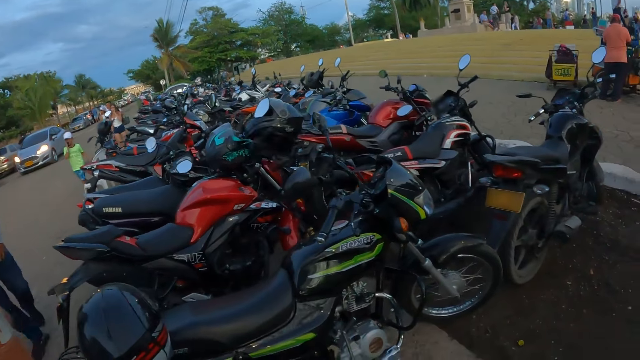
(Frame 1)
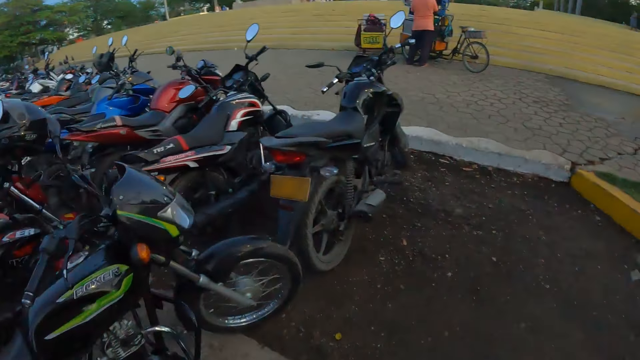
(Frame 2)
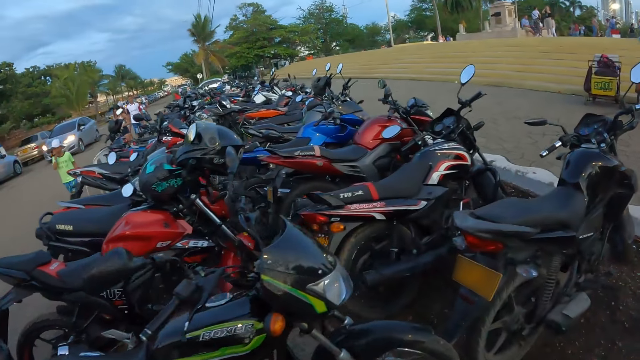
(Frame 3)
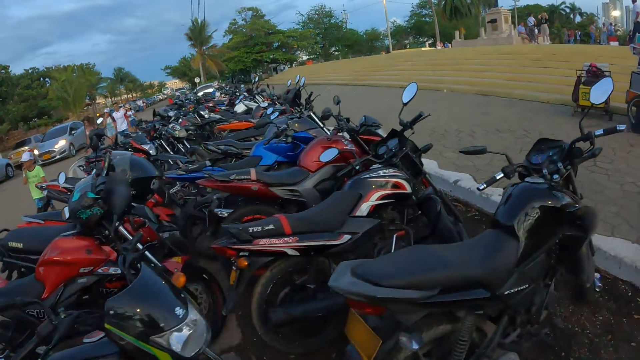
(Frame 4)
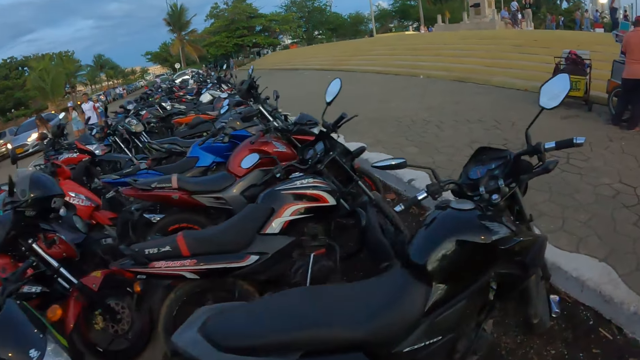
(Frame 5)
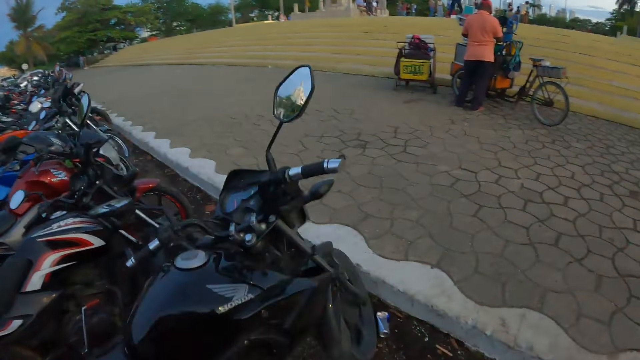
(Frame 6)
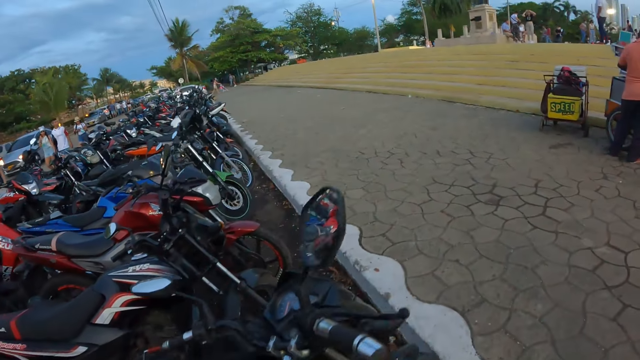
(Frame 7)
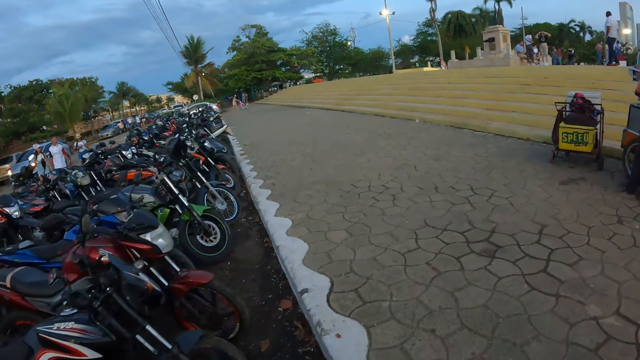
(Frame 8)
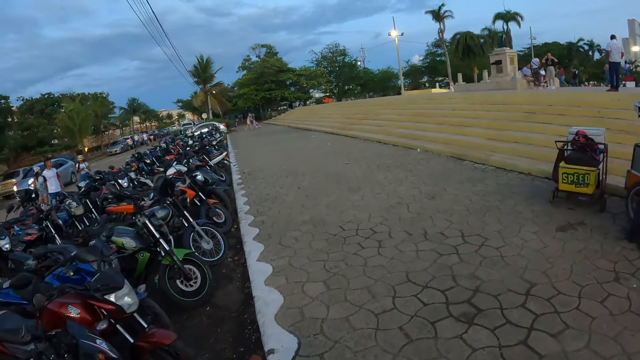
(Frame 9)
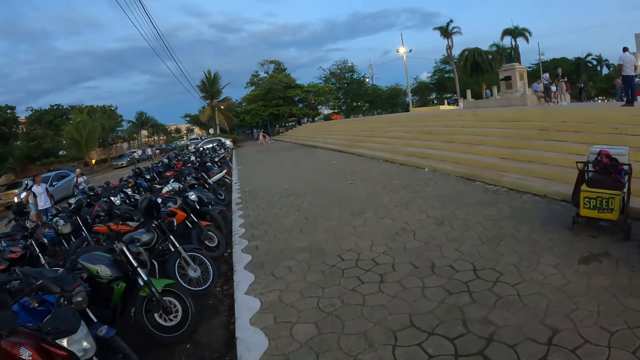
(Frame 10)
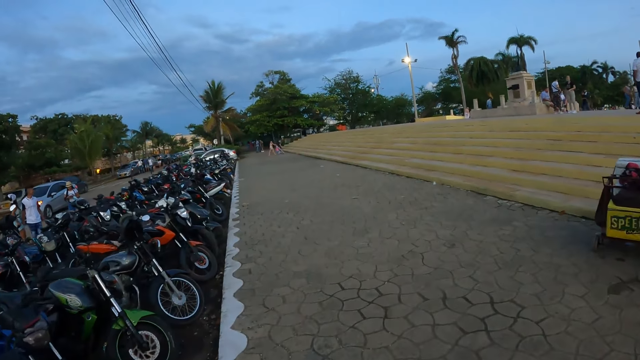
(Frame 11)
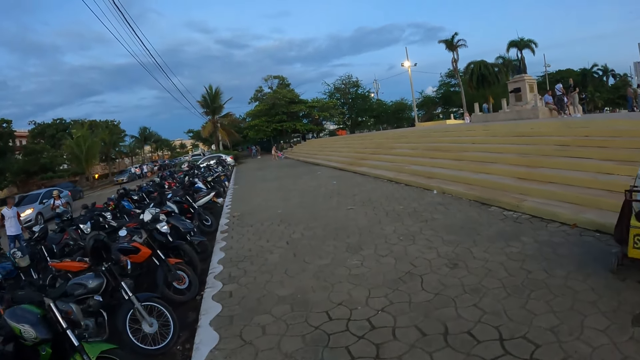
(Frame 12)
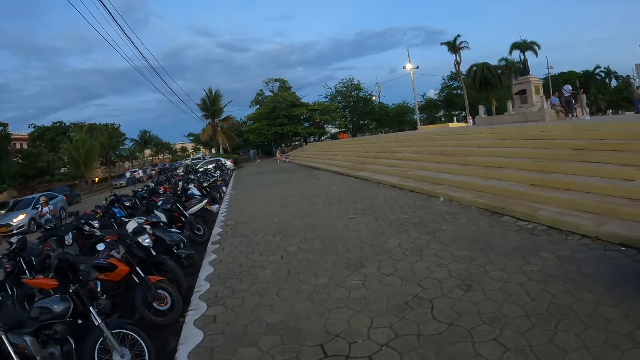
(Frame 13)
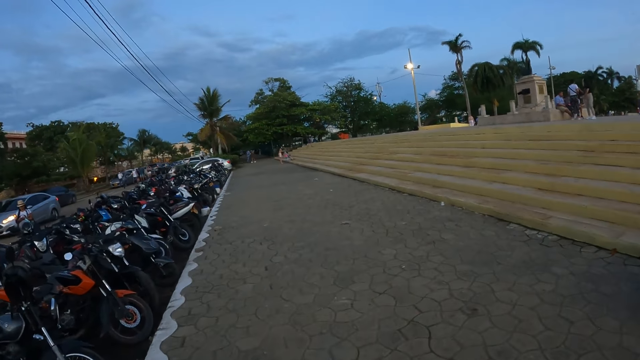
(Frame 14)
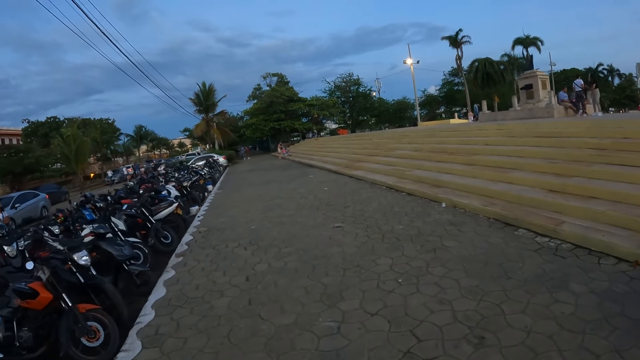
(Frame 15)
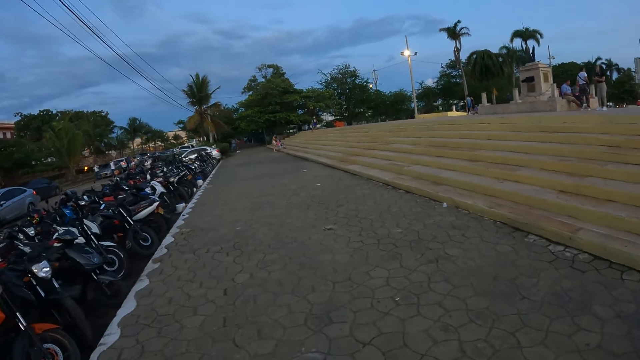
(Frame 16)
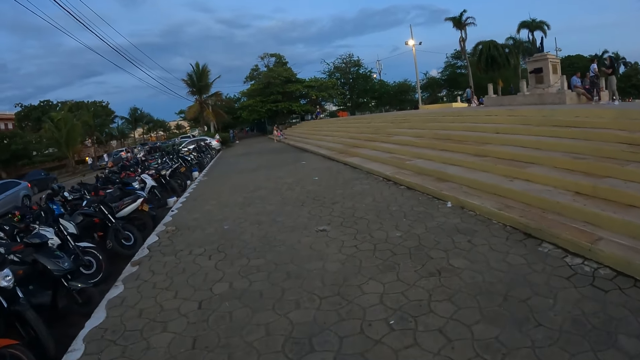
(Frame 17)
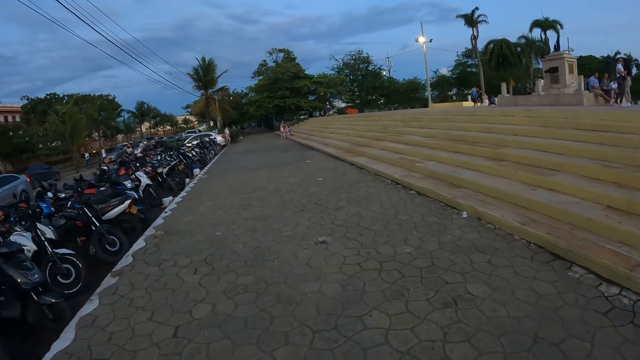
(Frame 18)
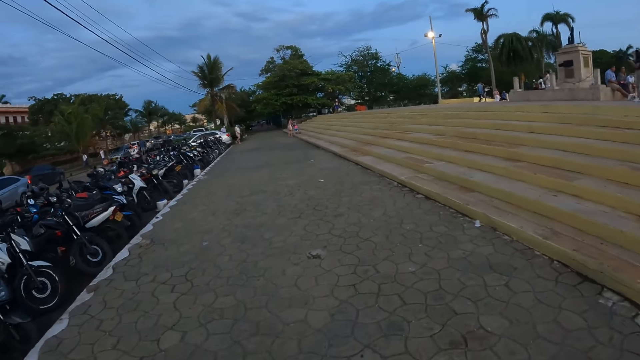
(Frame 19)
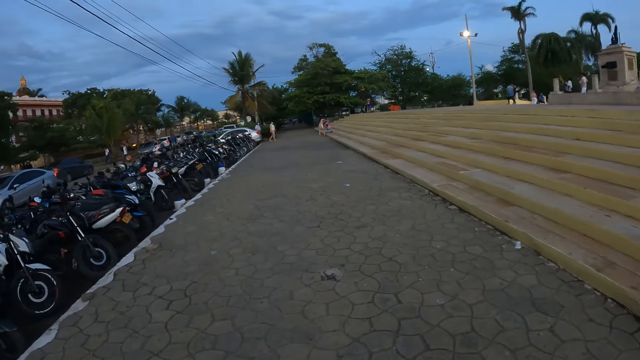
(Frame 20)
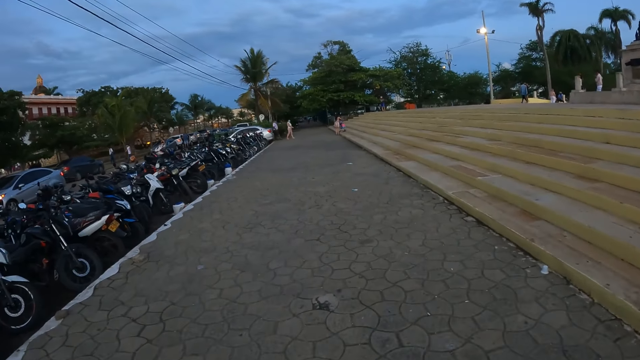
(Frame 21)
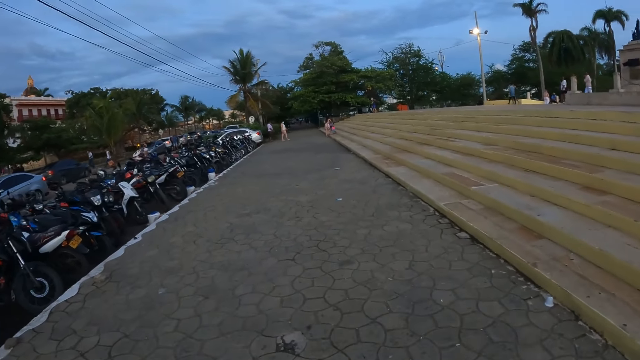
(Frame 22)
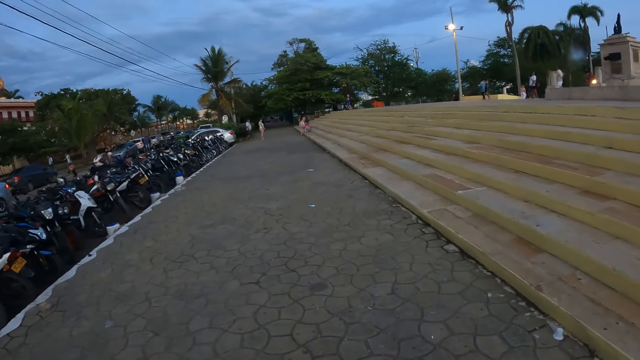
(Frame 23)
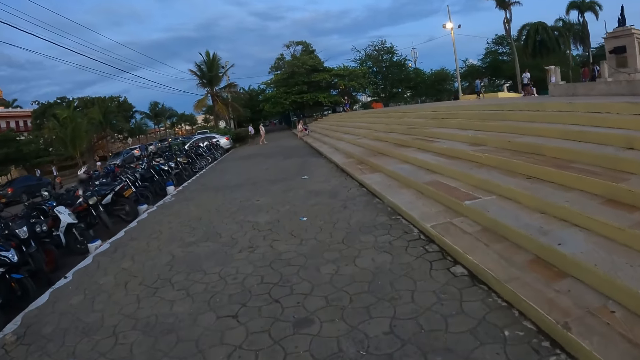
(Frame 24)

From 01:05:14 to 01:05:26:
The camera wearer walks across a walkway.

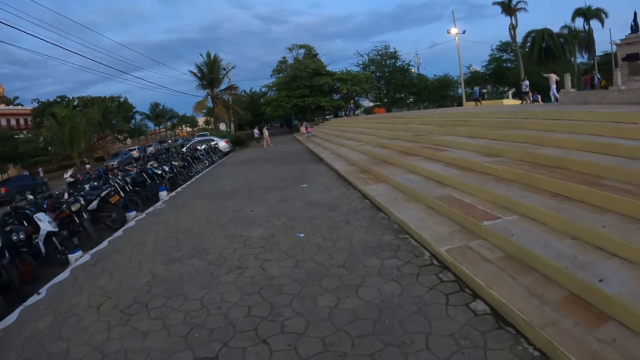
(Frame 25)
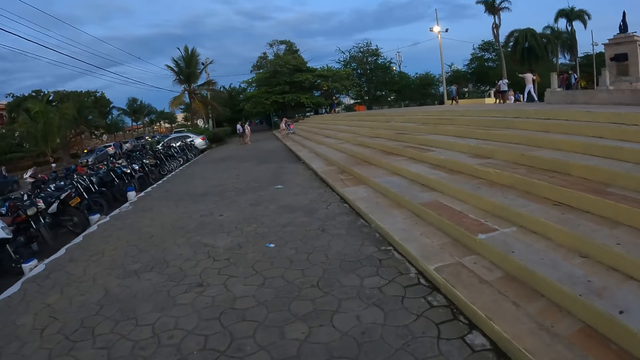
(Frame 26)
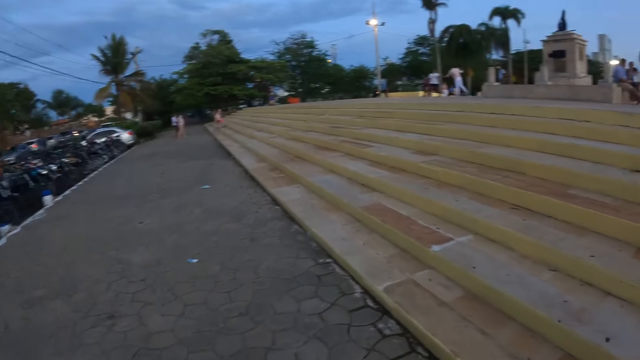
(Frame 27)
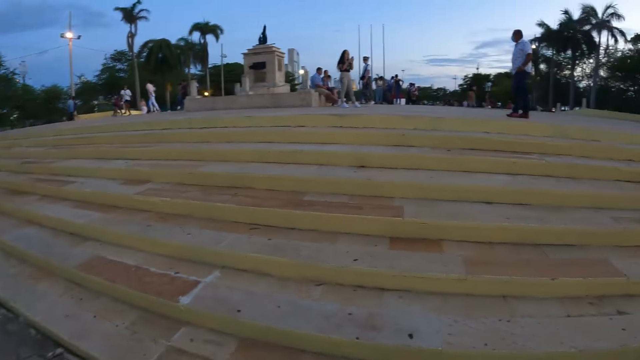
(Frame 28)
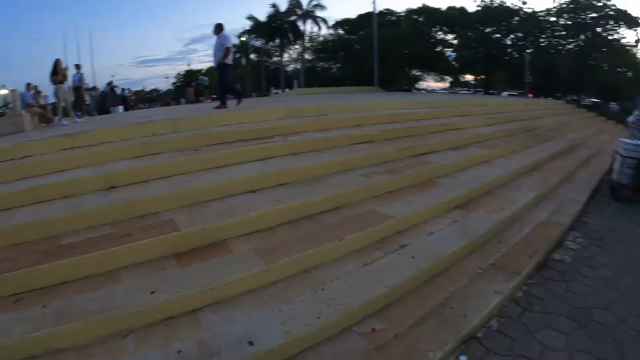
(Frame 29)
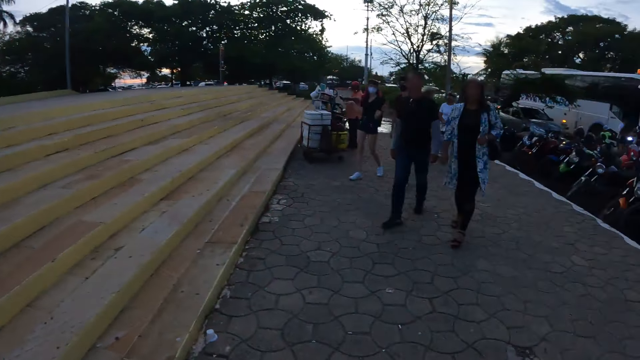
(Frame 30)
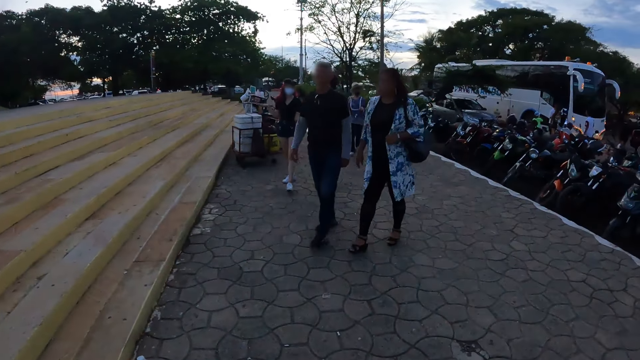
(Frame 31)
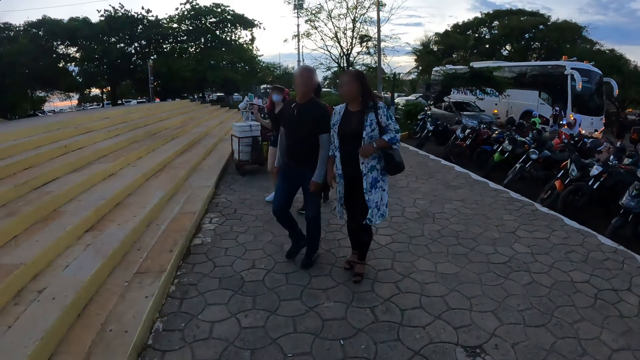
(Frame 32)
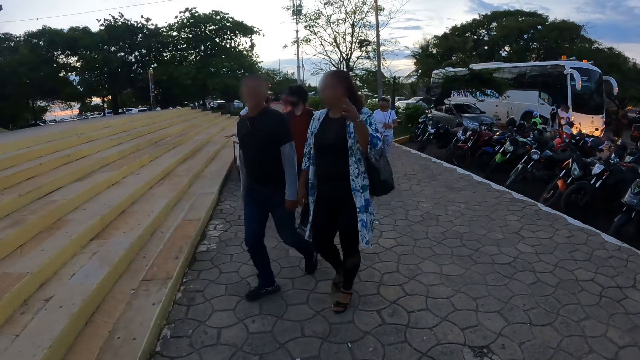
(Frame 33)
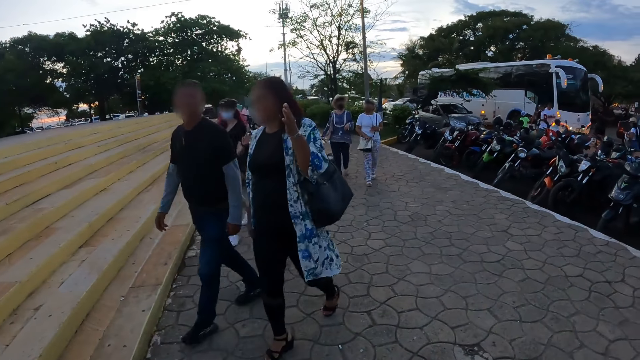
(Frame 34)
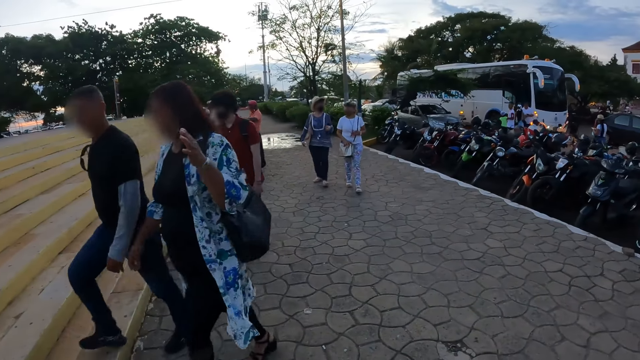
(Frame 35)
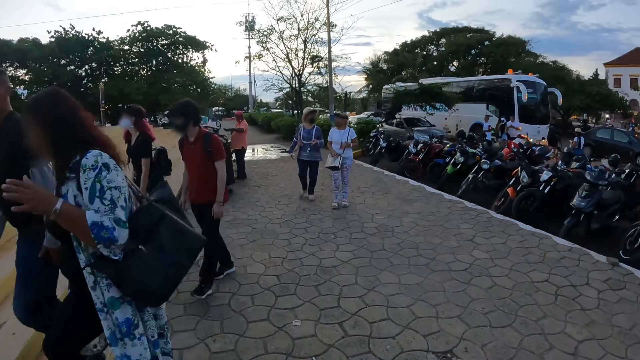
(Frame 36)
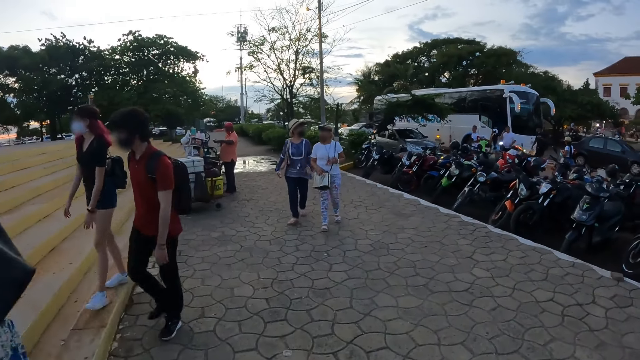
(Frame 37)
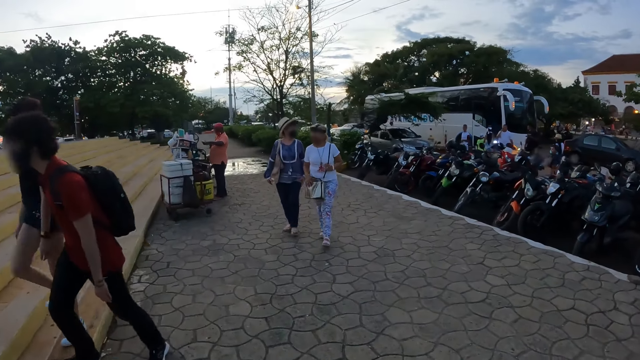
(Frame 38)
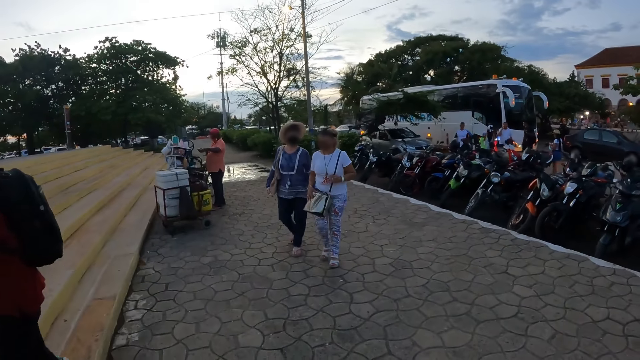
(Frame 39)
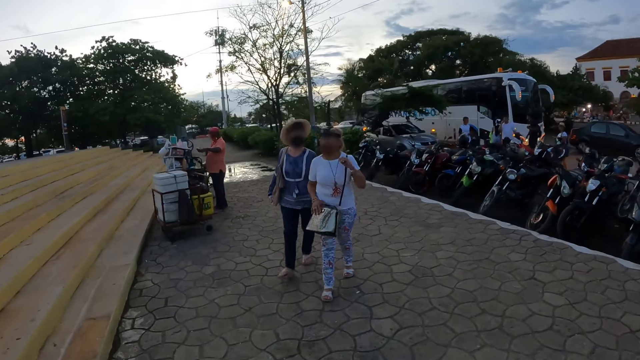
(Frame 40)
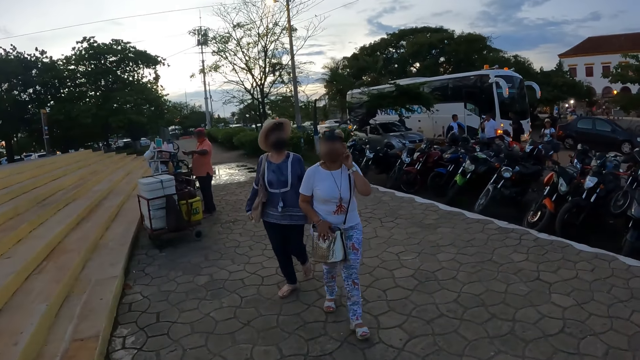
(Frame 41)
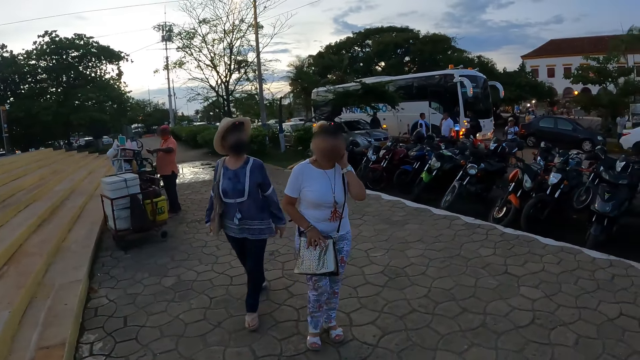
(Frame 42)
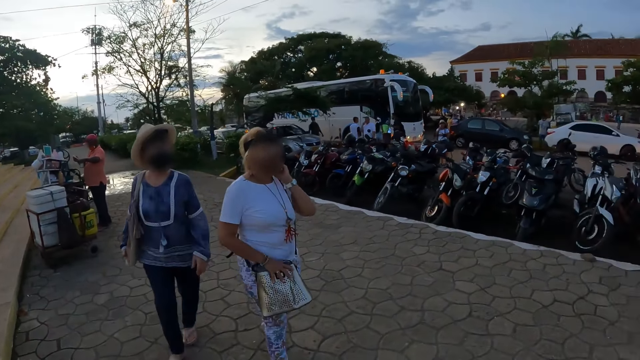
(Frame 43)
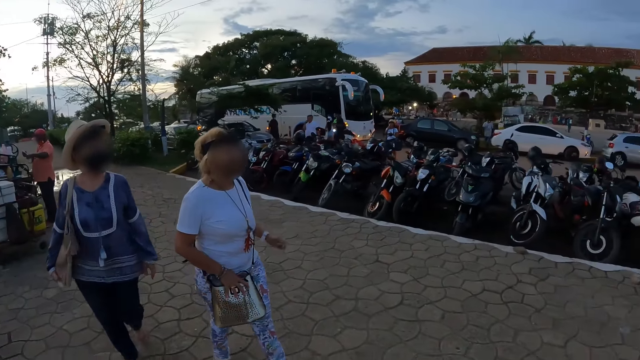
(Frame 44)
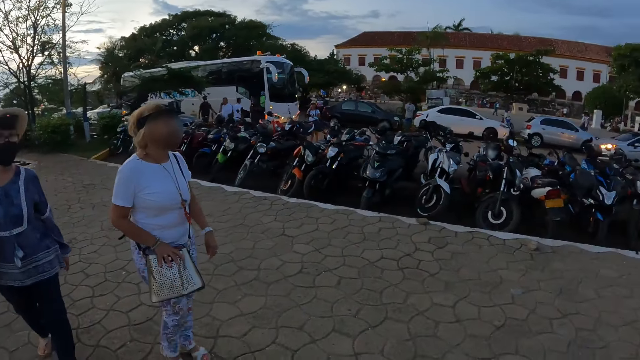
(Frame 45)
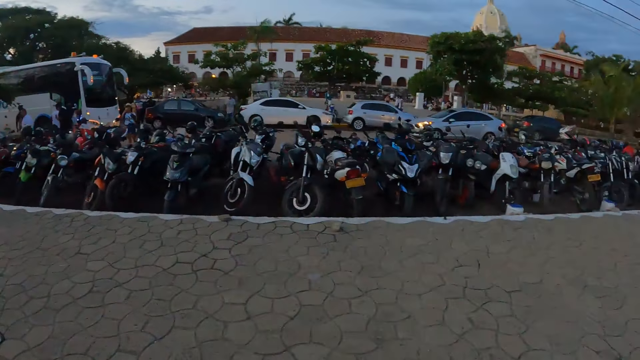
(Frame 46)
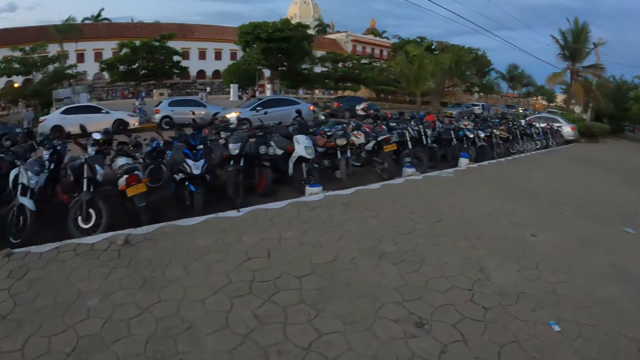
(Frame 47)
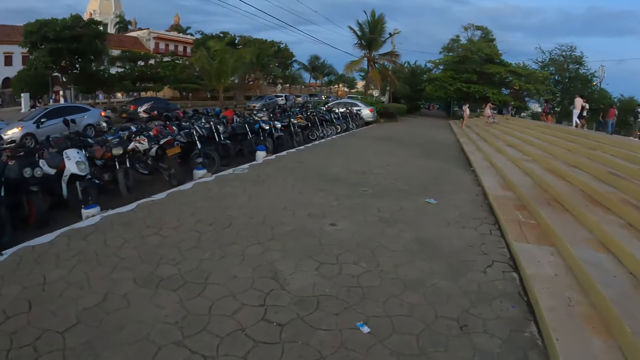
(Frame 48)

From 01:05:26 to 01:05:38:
A man walks across the walkway. A woman walks across the walkway. Another woman walks across the walkway. Another woman walks across the walkway. The first woman climbs the stairs. The man climbs the stairs.
